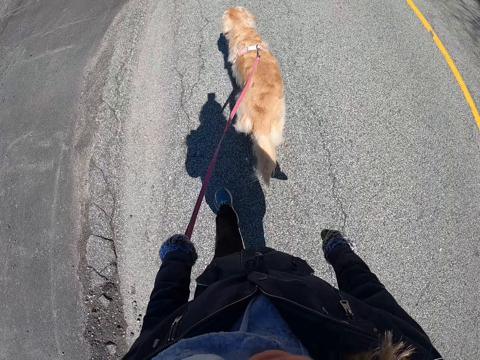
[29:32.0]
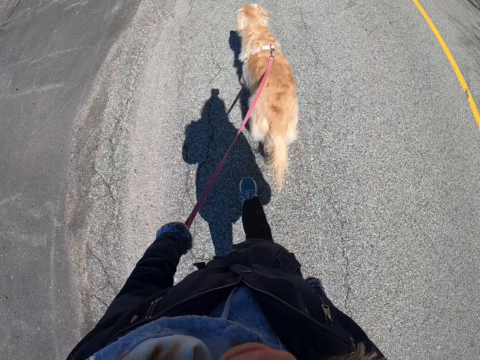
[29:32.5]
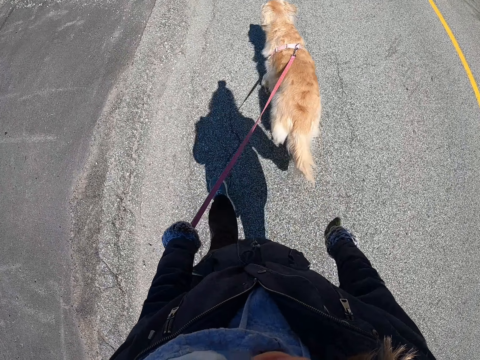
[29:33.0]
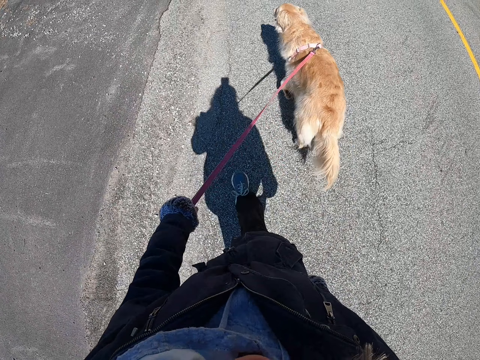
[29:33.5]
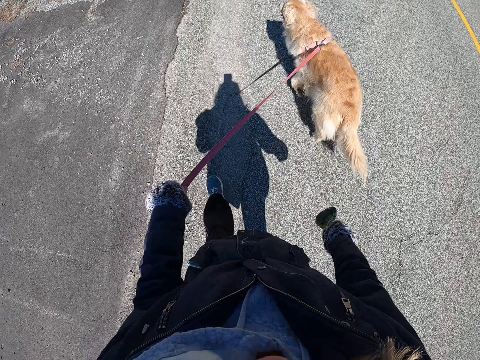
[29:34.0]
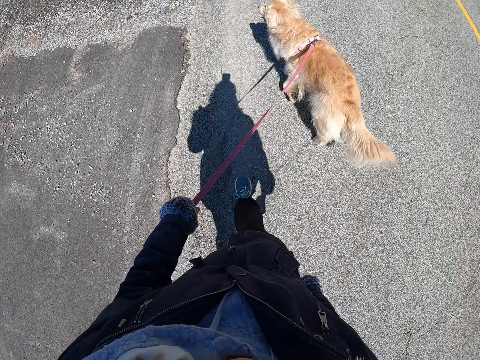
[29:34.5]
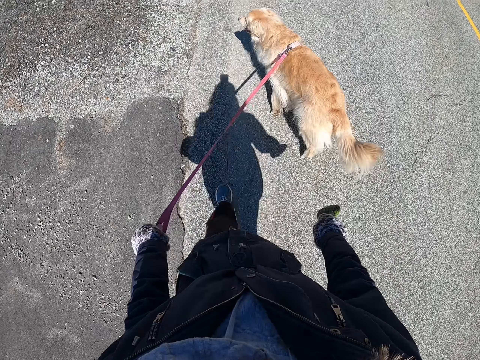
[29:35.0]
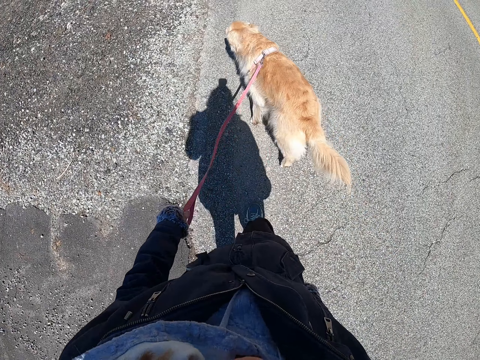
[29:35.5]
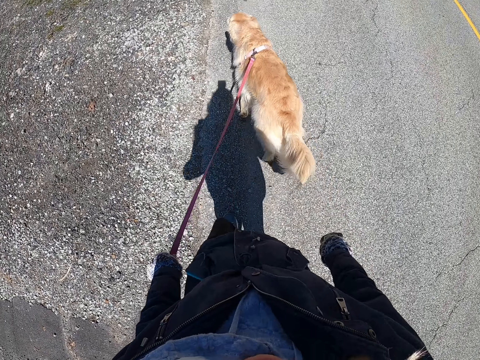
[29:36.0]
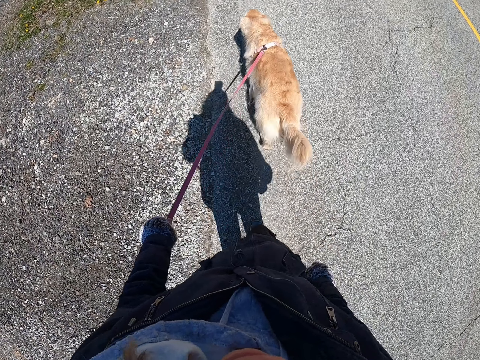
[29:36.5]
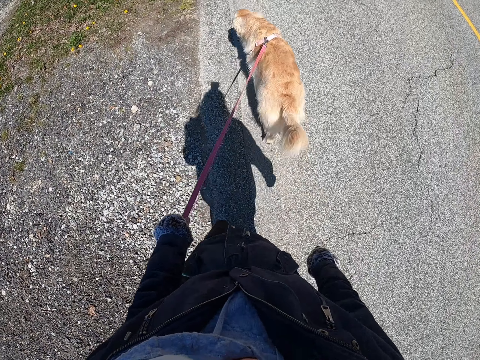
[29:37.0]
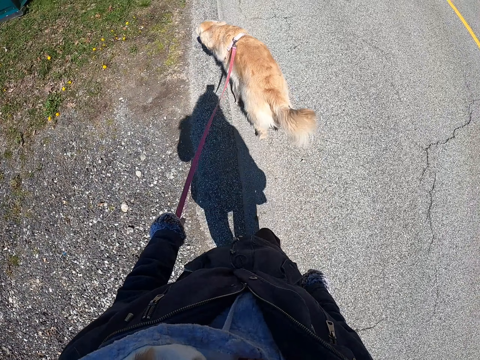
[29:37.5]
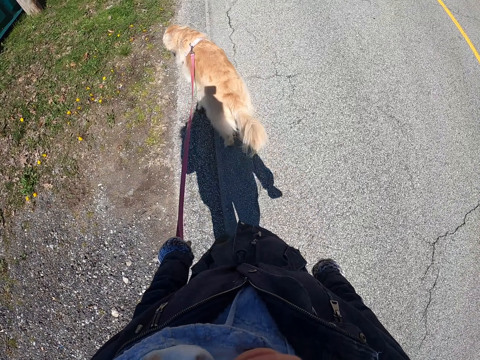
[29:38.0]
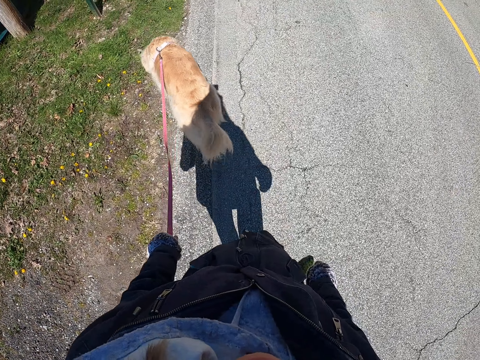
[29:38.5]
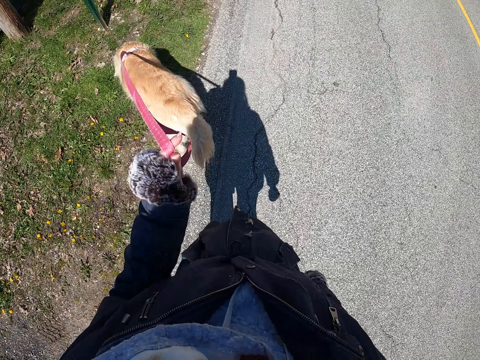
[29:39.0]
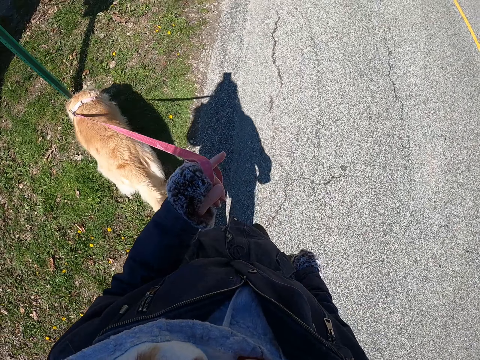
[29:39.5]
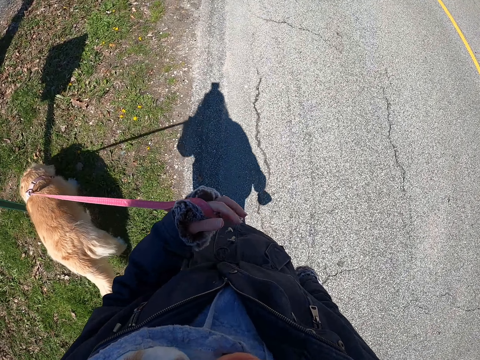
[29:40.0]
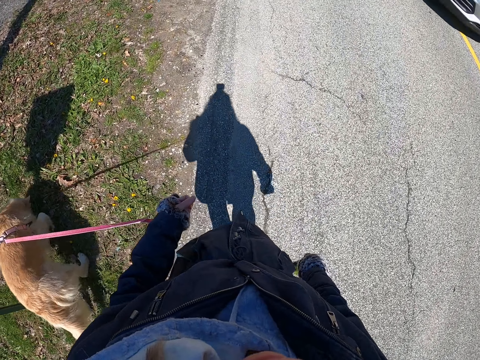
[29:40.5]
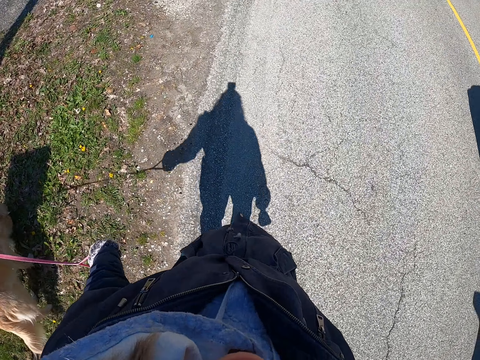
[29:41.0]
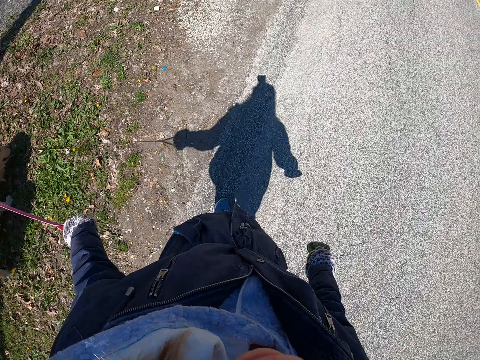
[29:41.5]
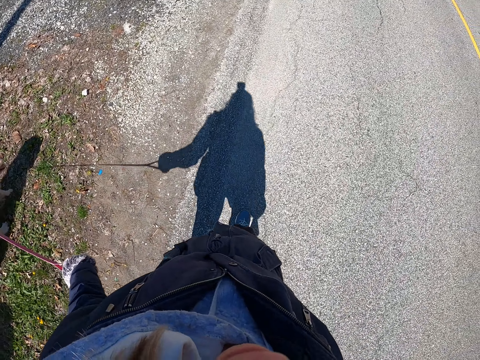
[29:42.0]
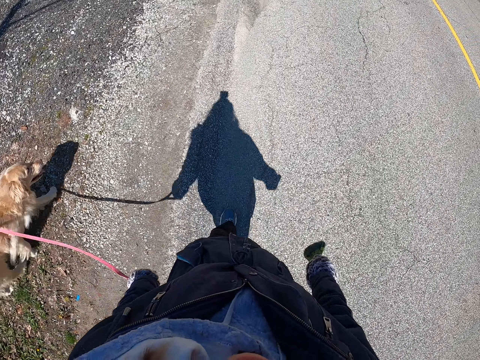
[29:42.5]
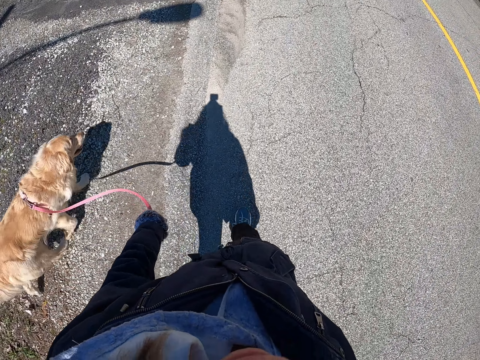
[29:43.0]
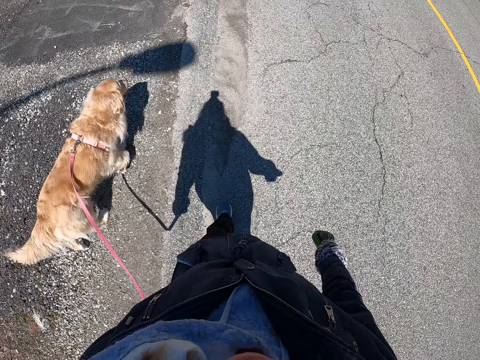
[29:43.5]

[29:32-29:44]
The camera wearer walks with a dog beside him.

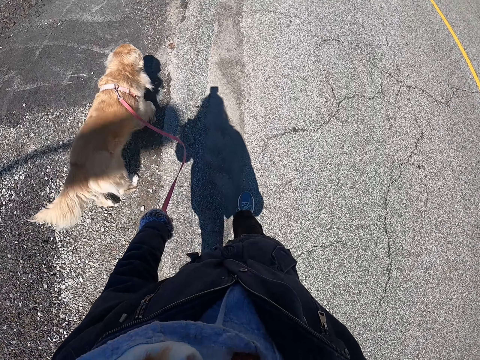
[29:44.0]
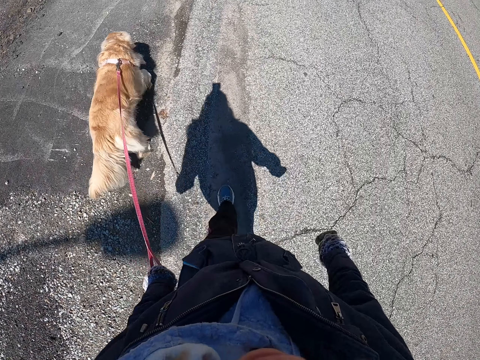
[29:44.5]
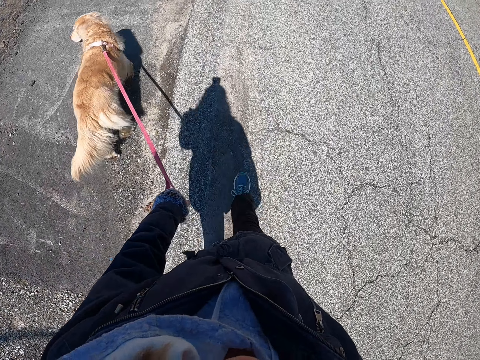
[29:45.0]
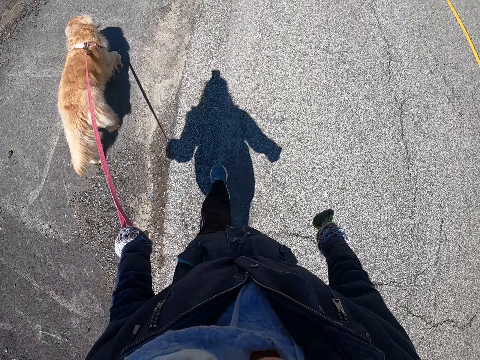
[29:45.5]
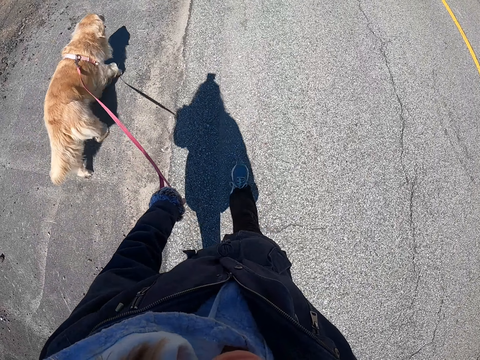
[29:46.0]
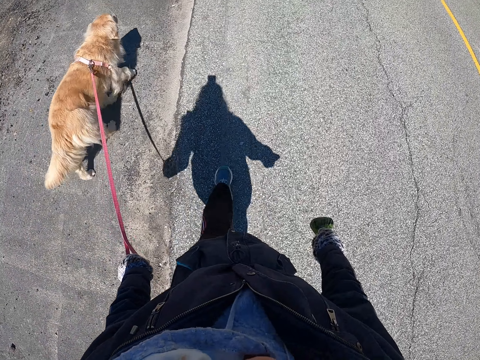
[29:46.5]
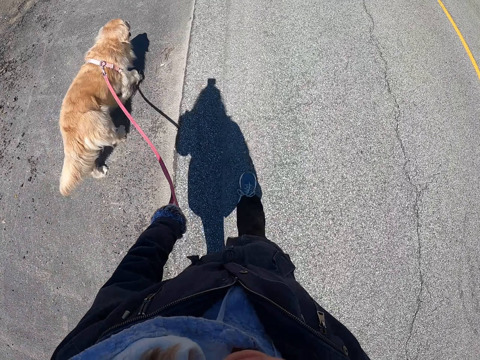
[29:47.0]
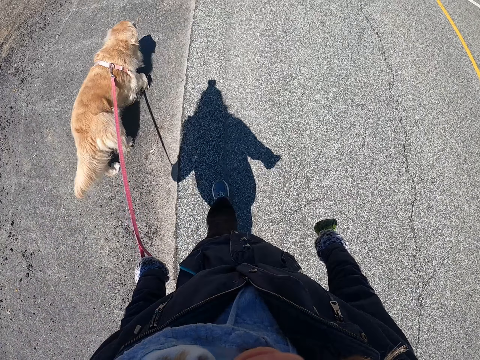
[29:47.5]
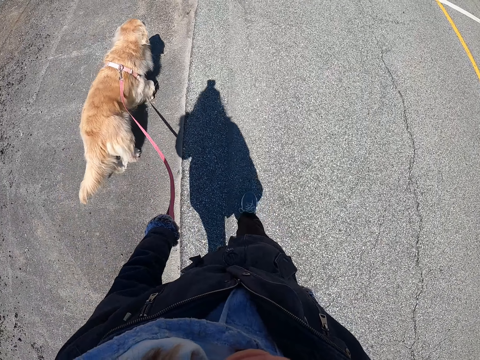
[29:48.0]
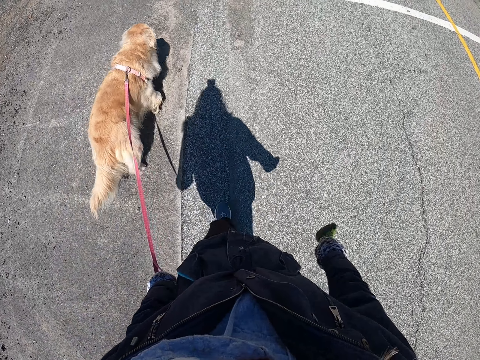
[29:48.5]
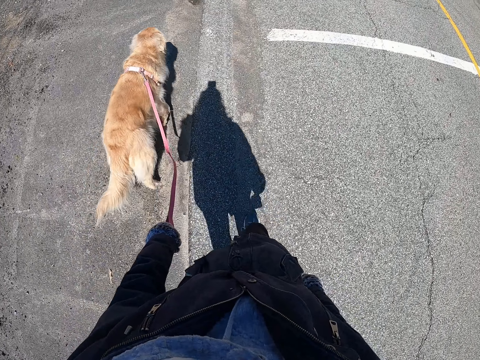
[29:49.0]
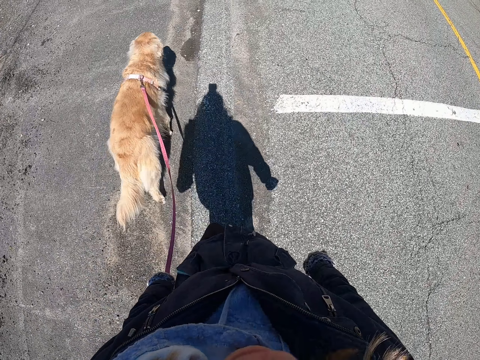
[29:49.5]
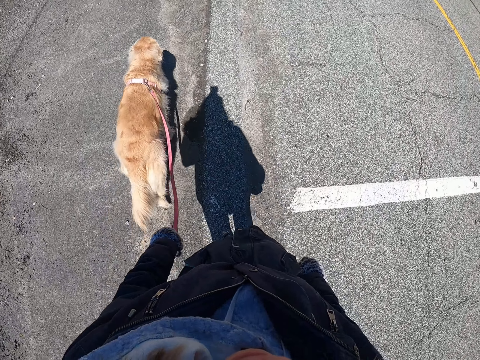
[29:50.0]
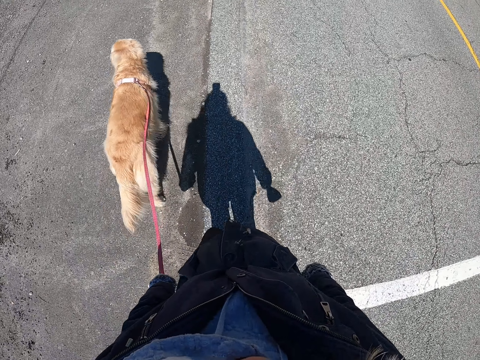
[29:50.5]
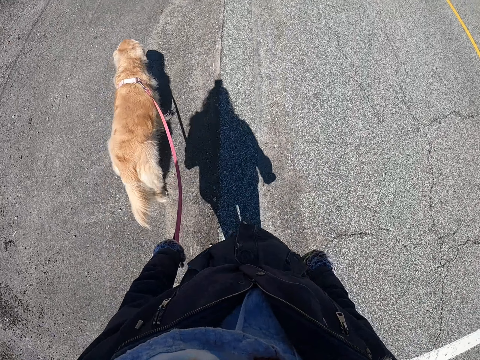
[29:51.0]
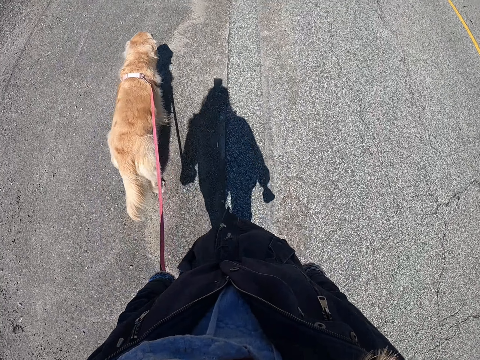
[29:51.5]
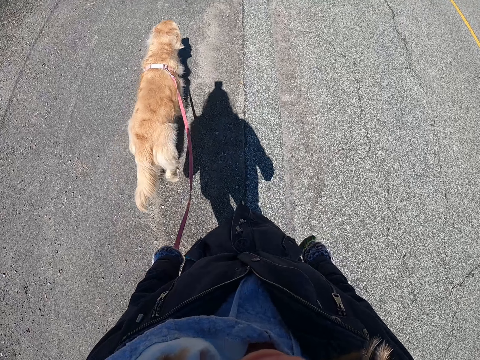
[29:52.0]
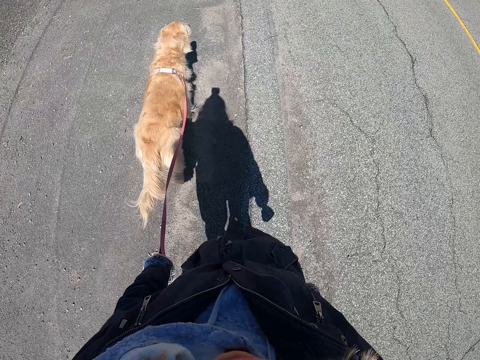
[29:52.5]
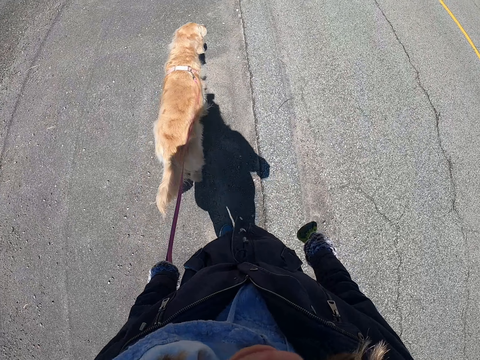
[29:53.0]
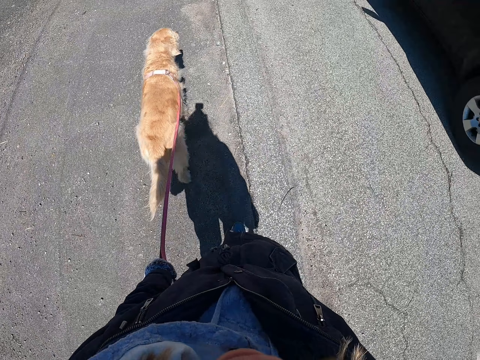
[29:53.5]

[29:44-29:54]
The camera wearer walks with a dog in front of him.

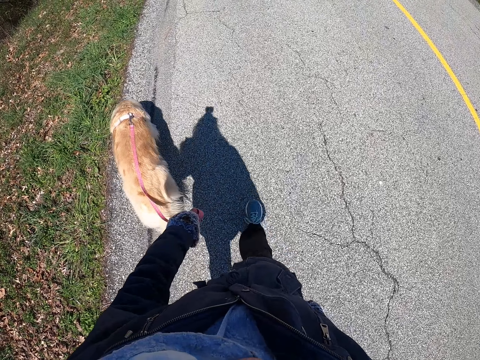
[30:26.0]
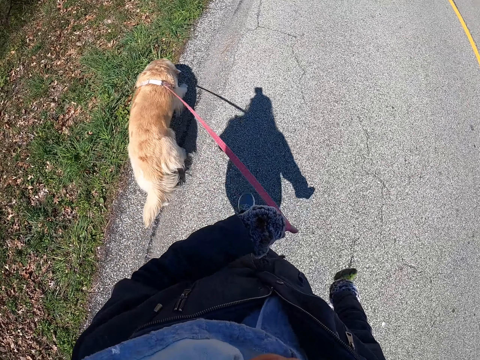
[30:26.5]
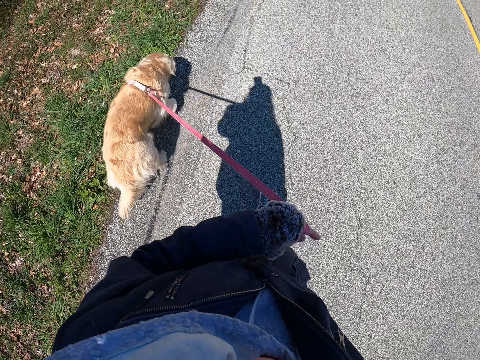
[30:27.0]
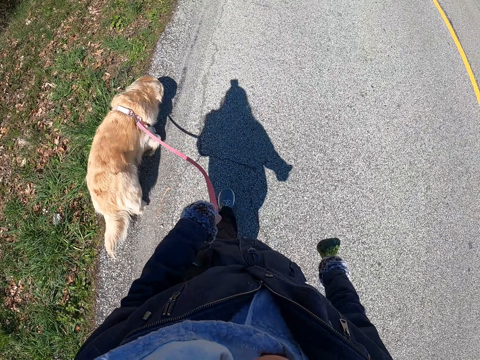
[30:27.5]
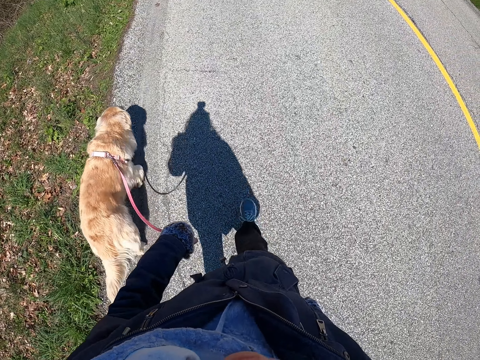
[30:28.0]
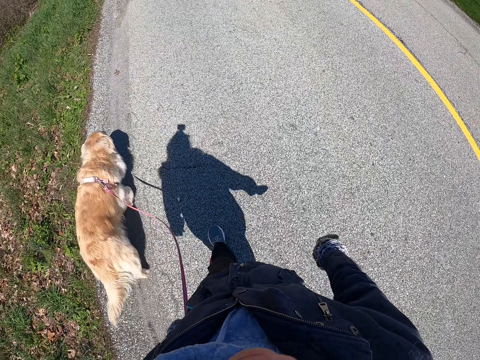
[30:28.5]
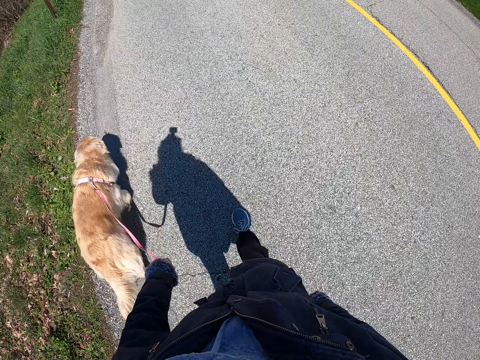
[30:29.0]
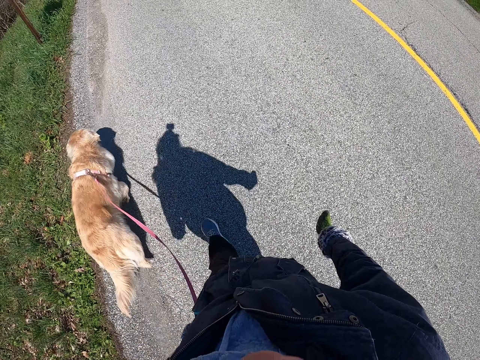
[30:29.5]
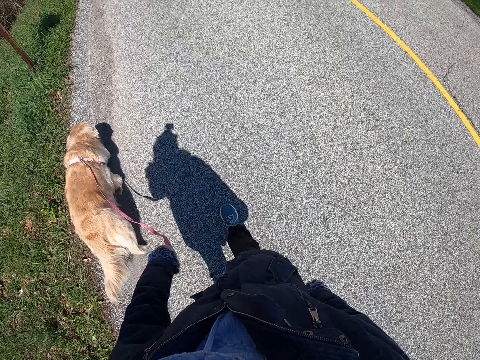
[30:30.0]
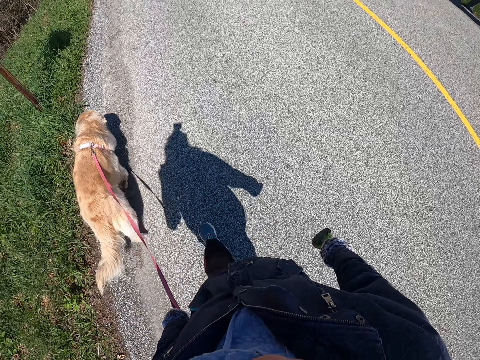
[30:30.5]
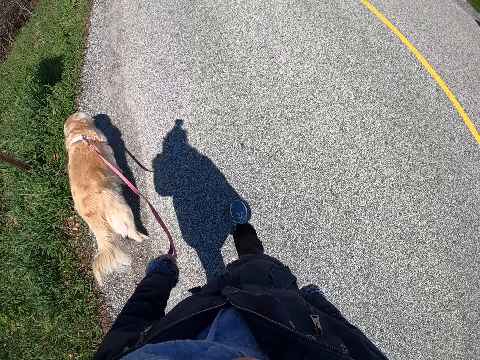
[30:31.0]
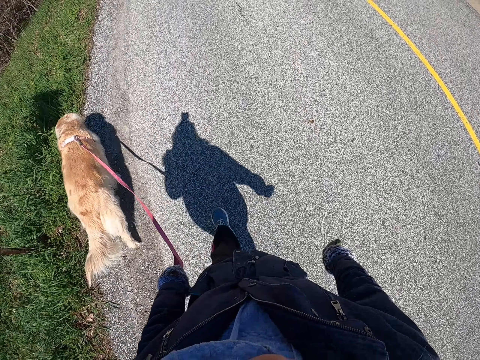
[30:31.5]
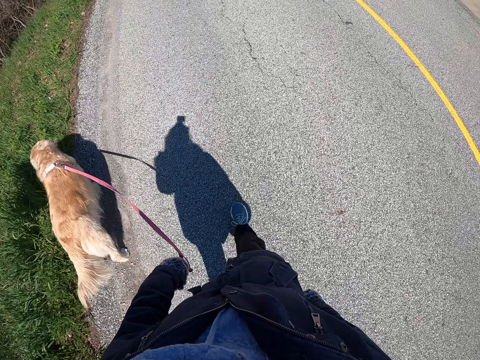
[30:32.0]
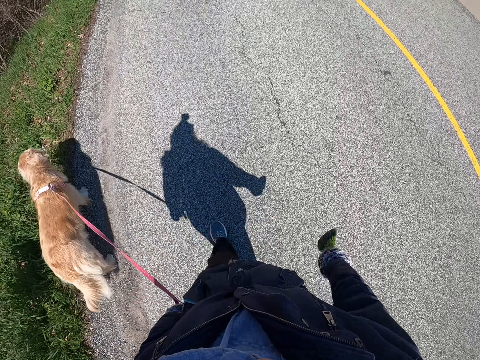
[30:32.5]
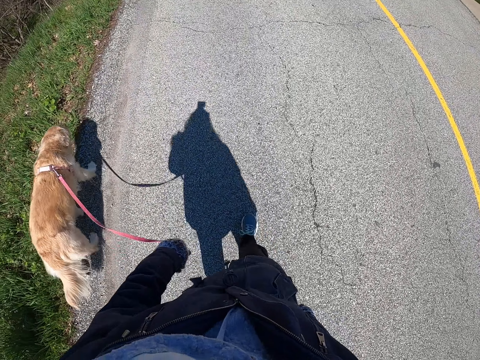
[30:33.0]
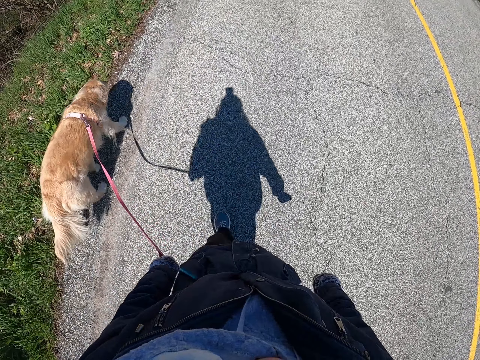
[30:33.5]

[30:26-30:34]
The camera wearer walks with a dog beside him.
